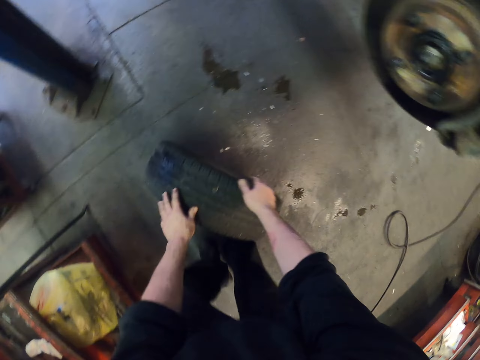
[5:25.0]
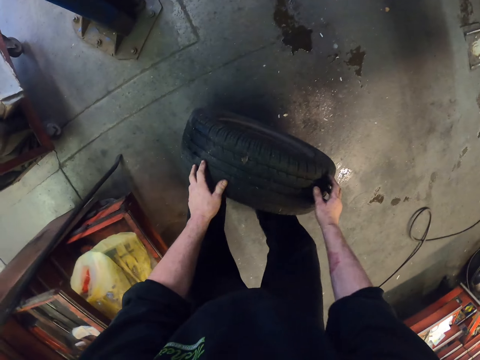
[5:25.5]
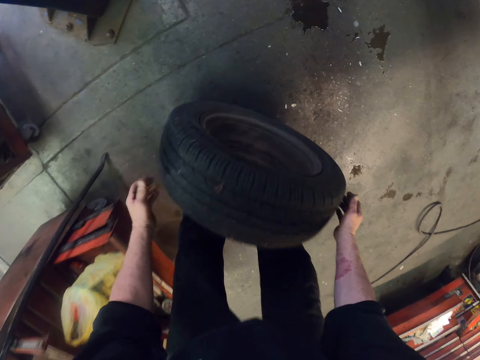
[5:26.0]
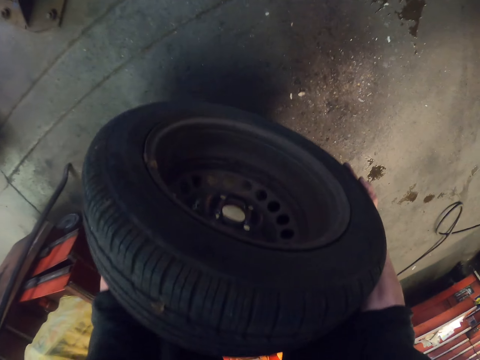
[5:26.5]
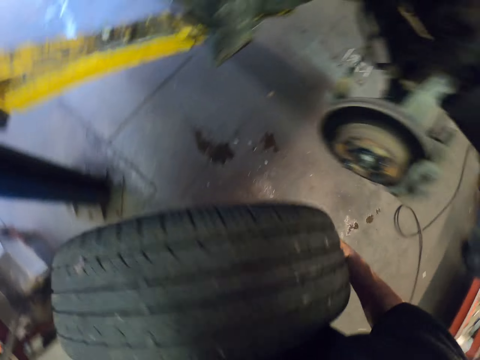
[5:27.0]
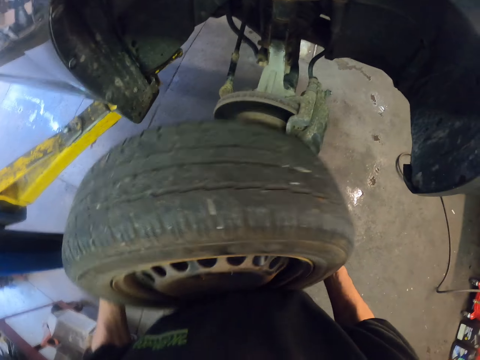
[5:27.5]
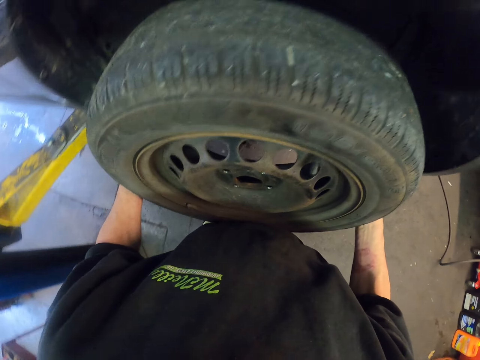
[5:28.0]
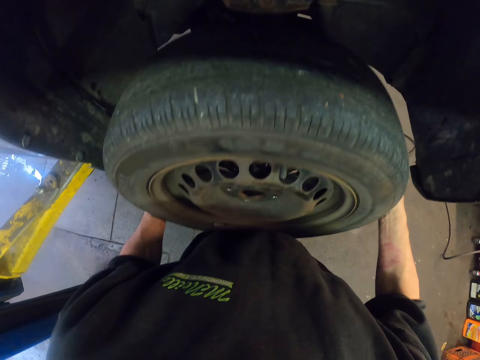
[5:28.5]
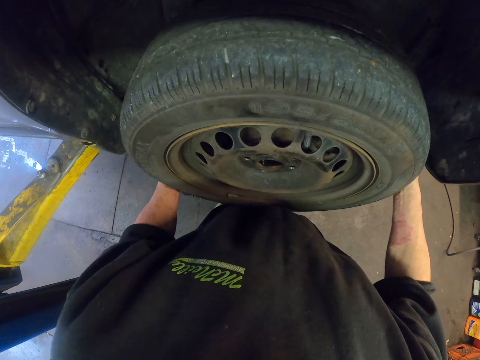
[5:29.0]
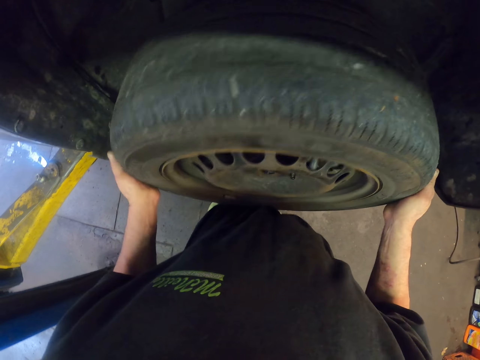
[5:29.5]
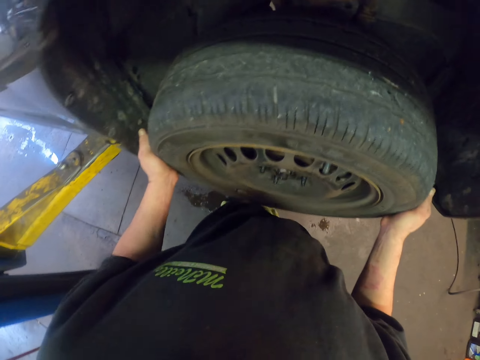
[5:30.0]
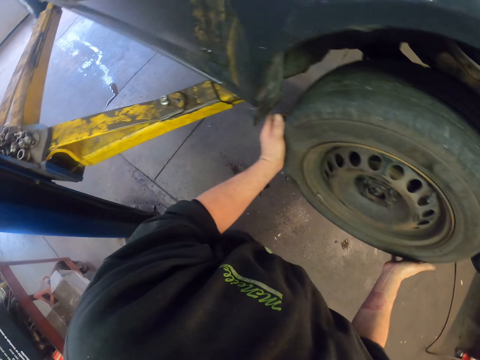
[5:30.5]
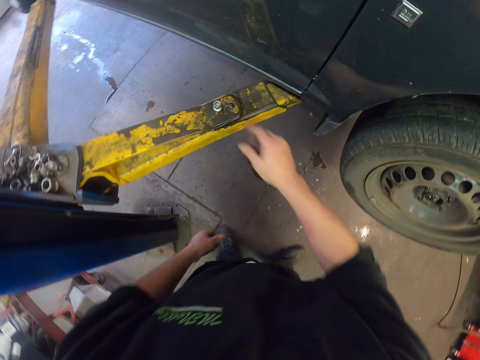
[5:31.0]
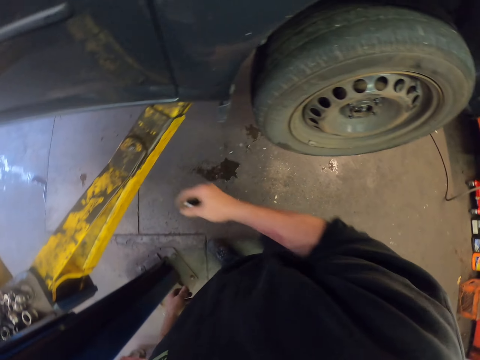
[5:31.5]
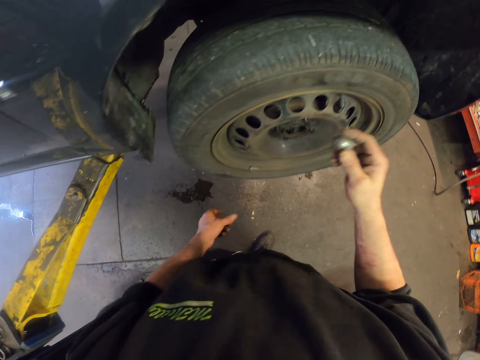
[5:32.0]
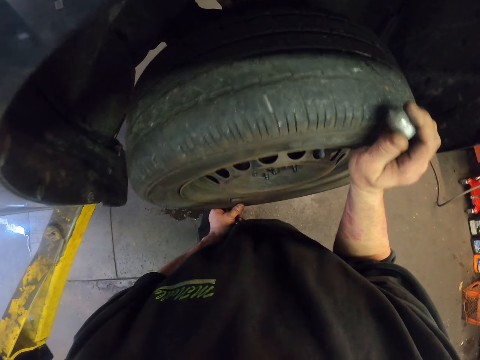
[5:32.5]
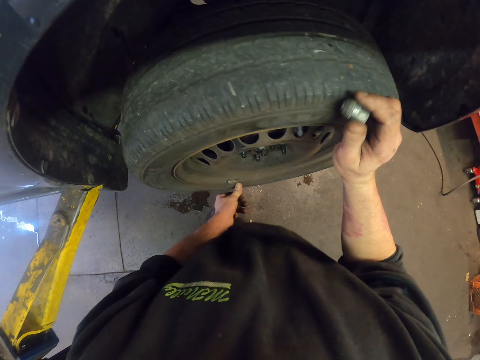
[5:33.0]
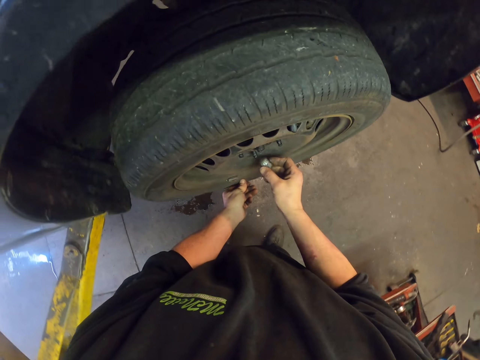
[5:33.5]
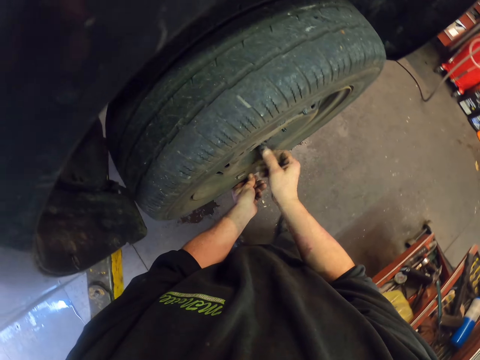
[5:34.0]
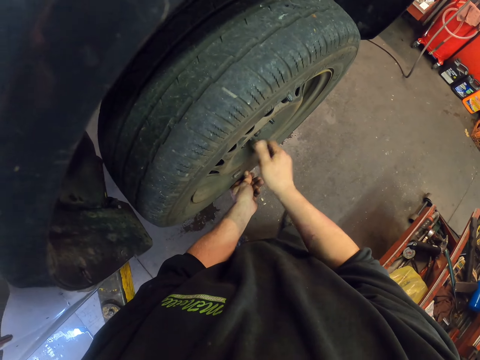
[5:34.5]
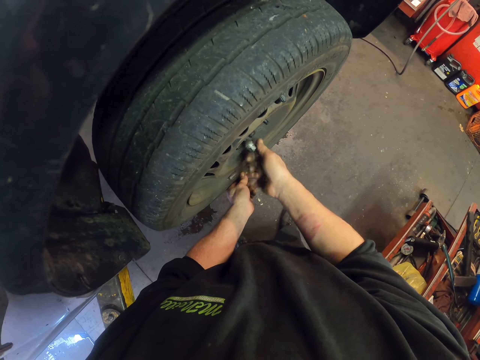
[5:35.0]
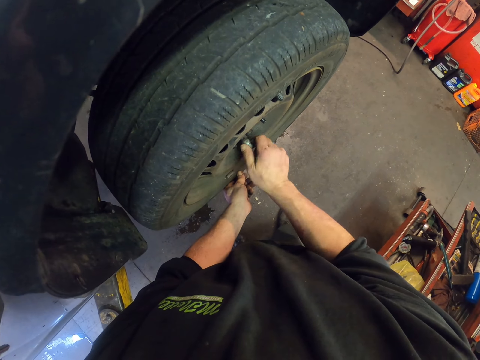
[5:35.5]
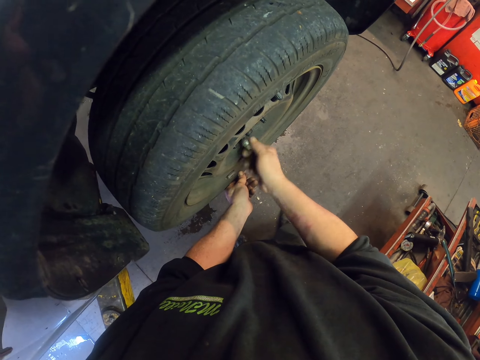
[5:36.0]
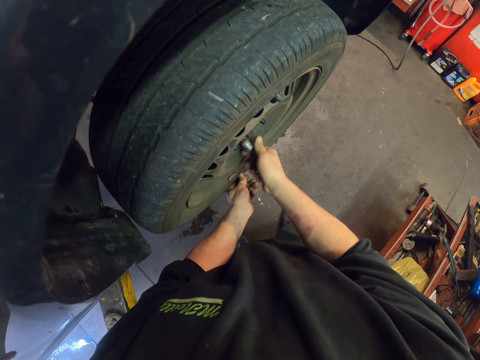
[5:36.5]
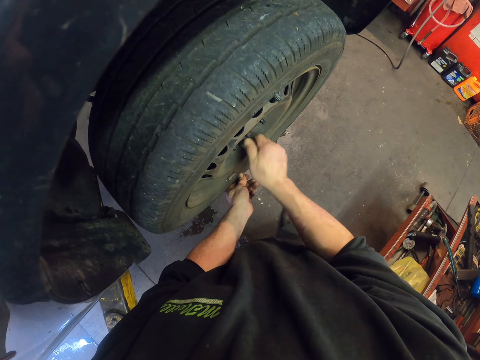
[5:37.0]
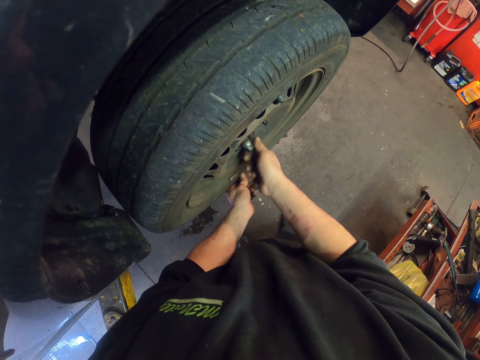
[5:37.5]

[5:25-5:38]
The camera wearer picks up the car tire. They carry the tire from the floor. They put the tire on the brake disc. They pick a bolt from the stand. They fix the bolt on the tire.

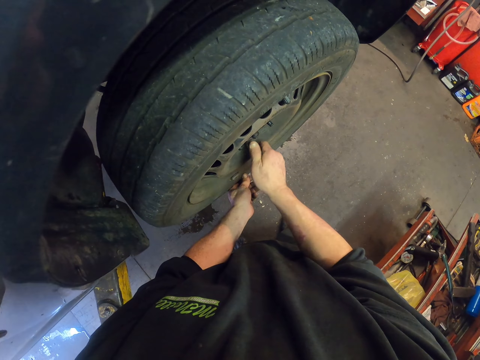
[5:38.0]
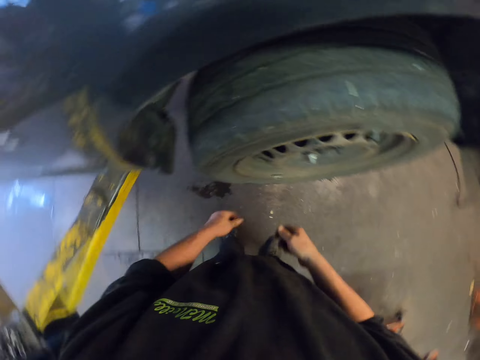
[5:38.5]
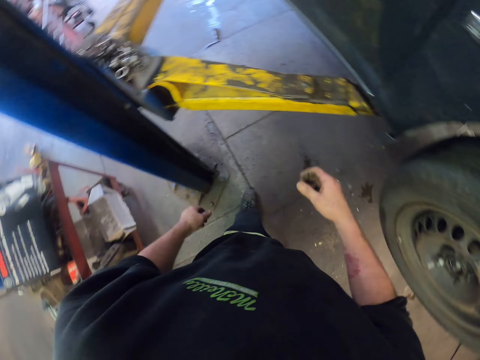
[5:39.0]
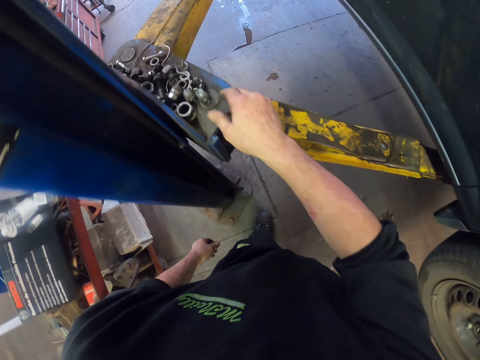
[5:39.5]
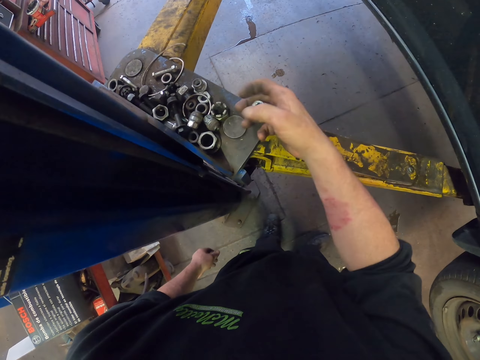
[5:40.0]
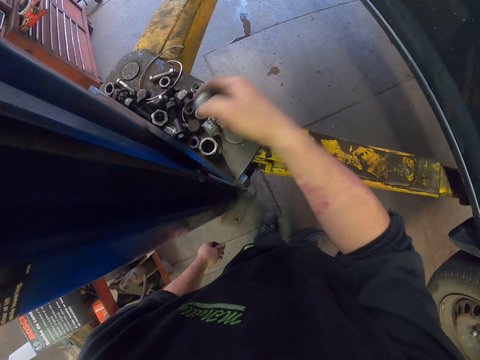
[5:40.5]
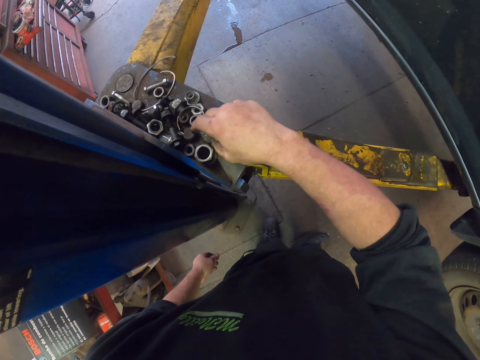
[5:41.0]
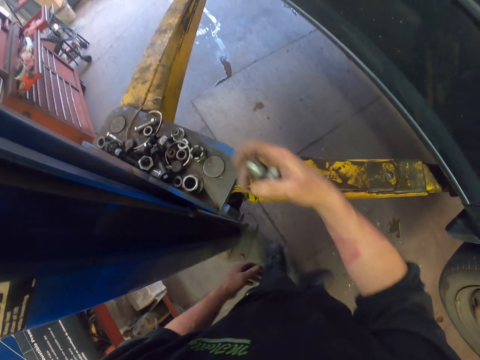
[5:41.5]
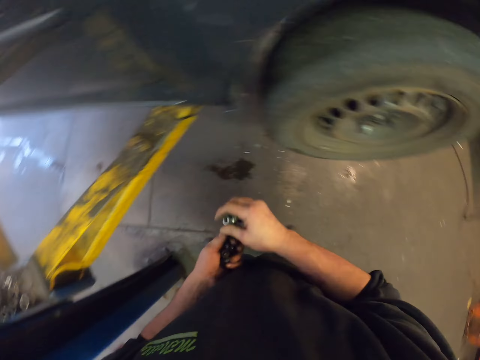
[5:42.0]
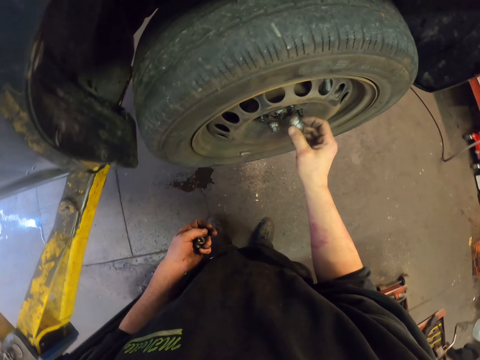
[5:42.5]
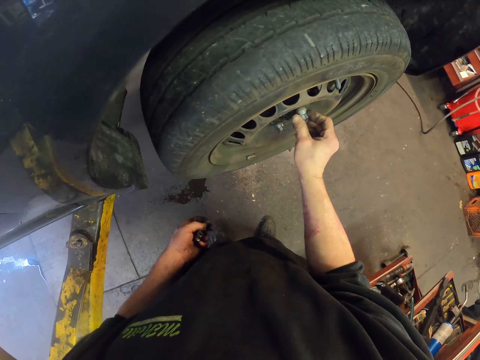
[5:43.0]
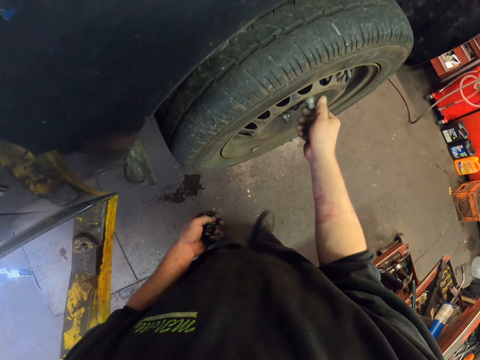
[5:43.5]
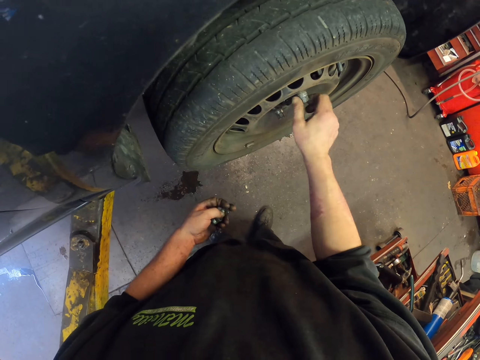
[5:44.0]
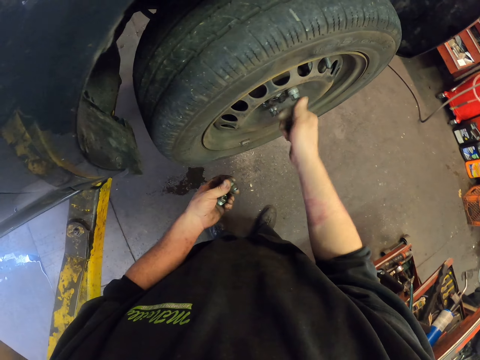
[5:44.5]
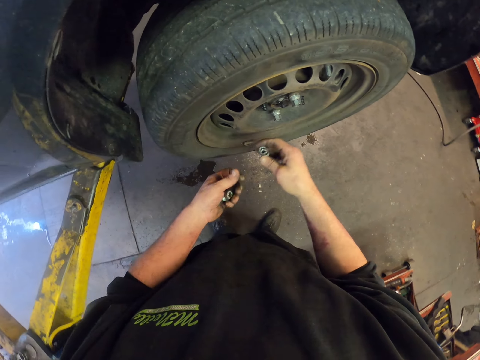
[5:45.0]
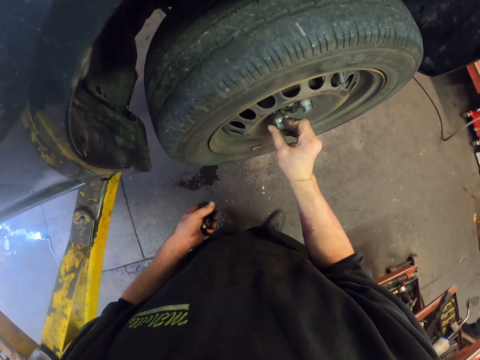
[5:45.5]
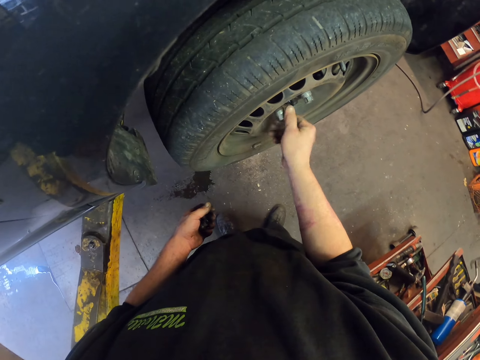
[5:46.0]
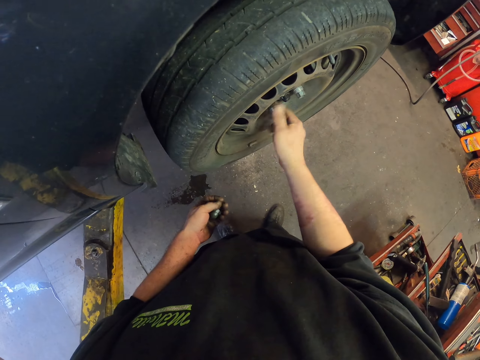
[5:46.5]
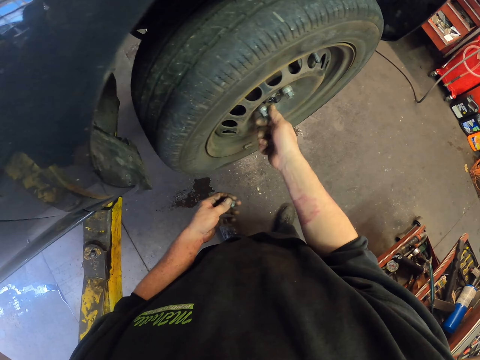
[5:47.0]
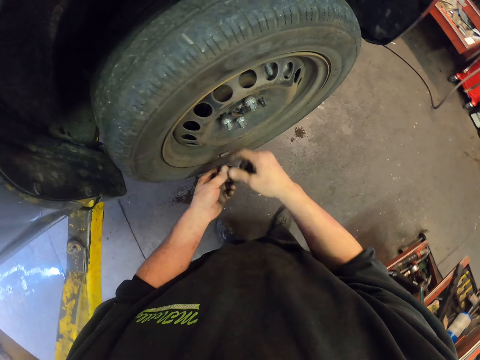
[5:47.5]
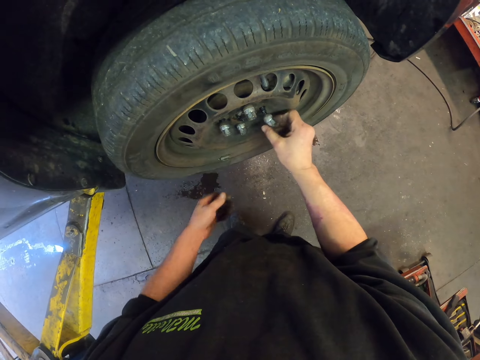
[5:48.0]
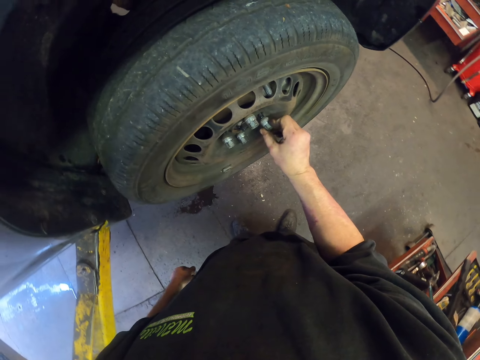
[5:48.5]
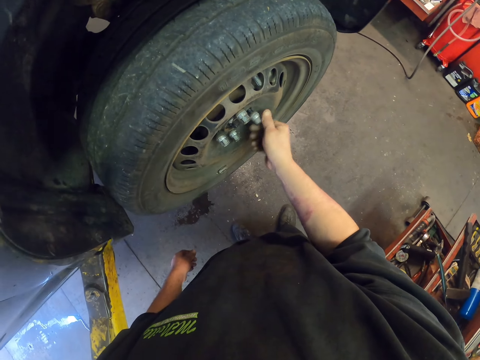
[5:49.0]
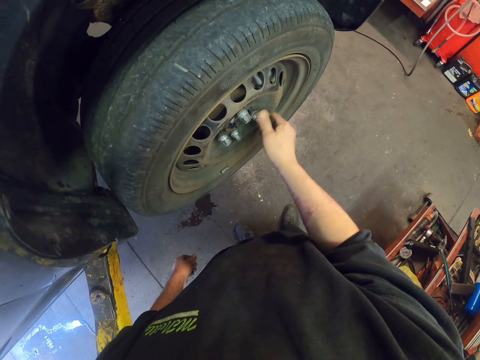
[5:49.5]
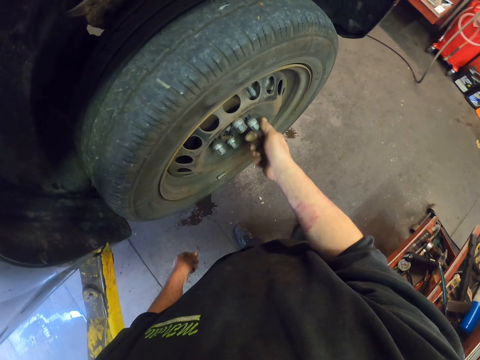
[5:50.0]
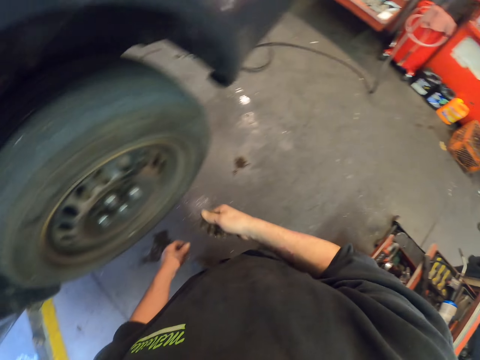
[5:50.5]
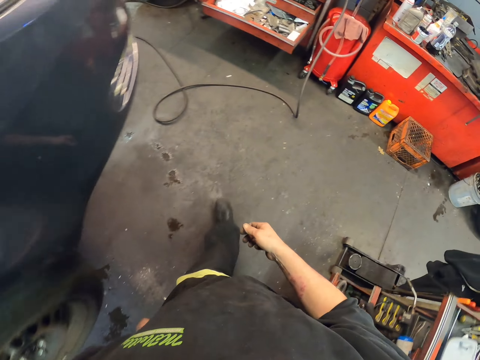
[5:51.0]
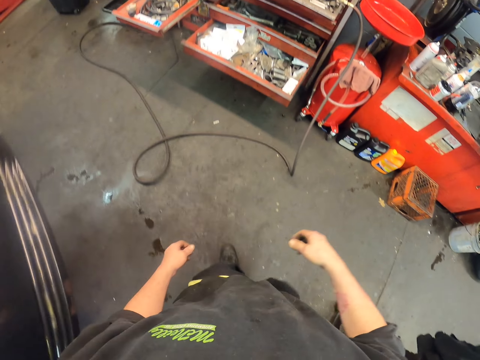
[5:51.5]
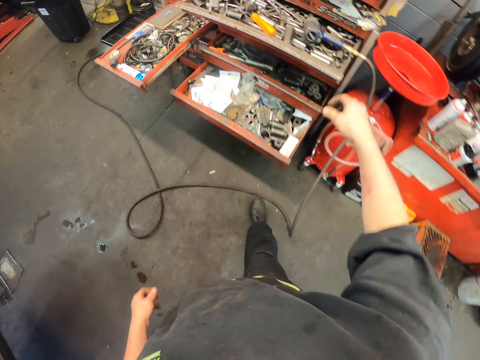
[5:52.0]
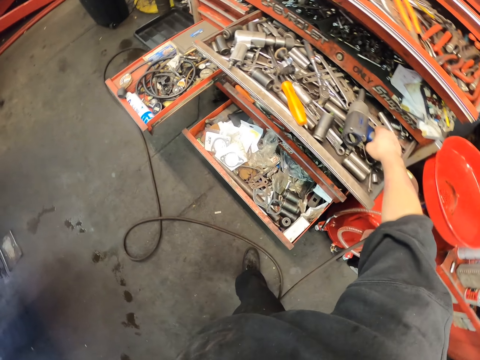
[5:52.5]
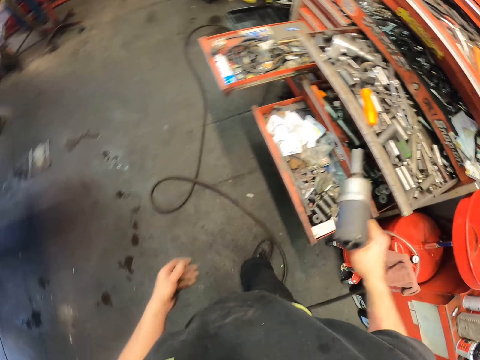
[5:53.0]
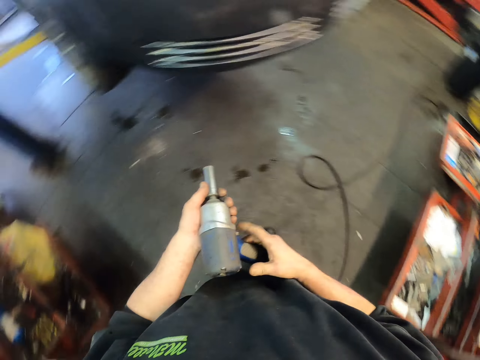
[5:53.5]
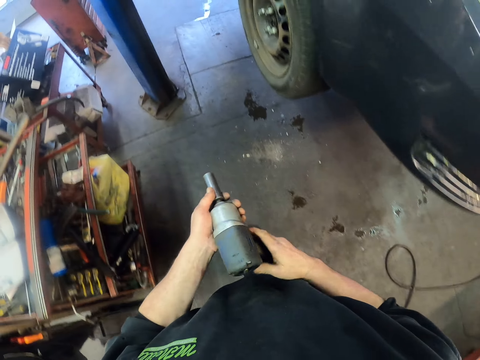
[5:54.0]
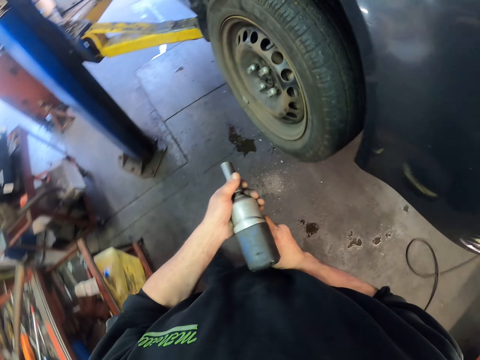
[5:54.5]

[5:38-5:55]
The camera wearer picks bolts from the stand. They fix the bolts on the tire. They walk towards the drawer. They pick a ratchet handle or impact wrench from the drawer.
